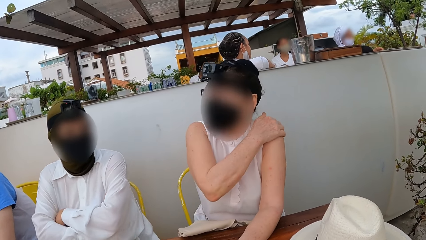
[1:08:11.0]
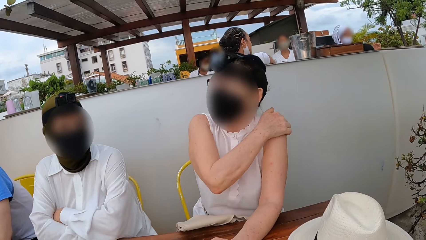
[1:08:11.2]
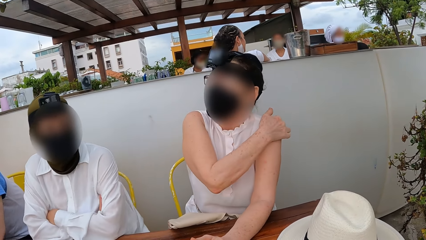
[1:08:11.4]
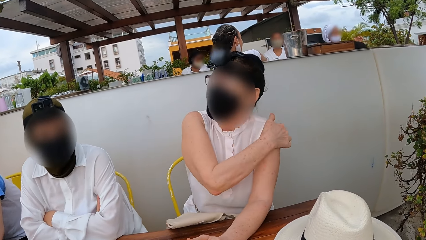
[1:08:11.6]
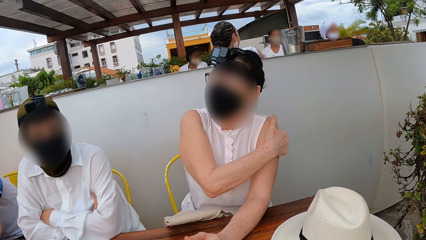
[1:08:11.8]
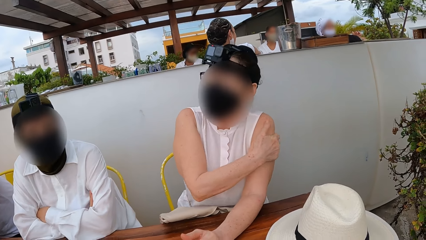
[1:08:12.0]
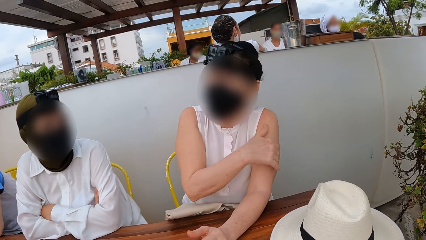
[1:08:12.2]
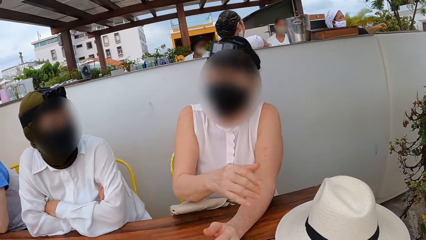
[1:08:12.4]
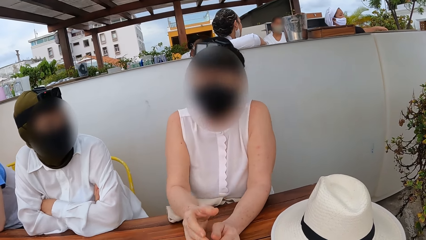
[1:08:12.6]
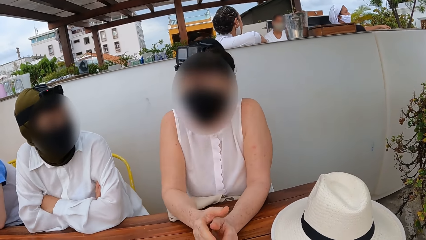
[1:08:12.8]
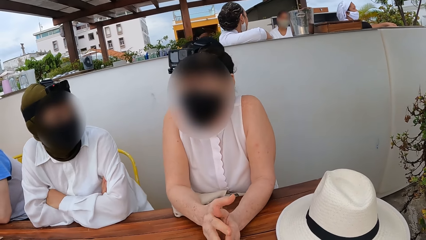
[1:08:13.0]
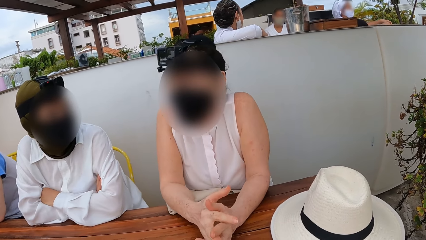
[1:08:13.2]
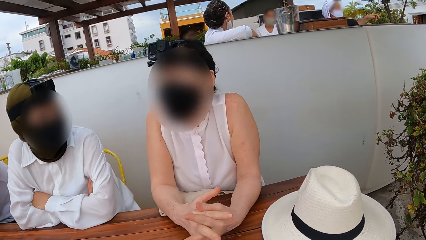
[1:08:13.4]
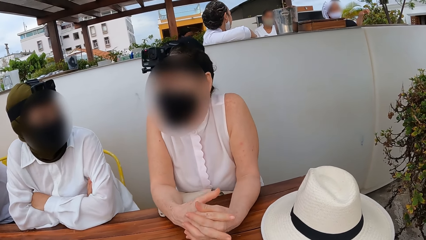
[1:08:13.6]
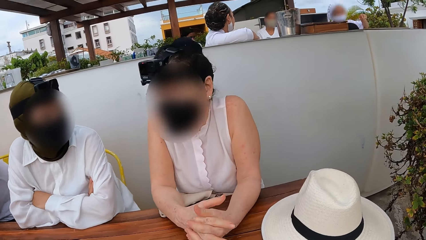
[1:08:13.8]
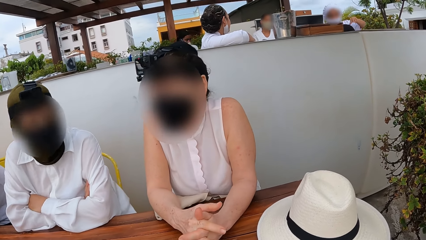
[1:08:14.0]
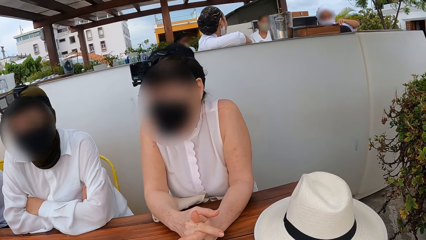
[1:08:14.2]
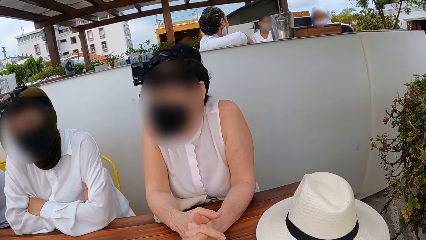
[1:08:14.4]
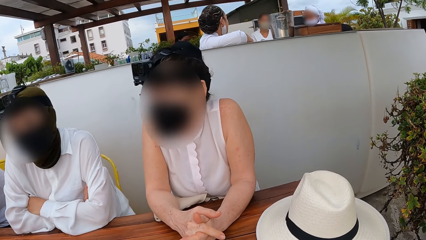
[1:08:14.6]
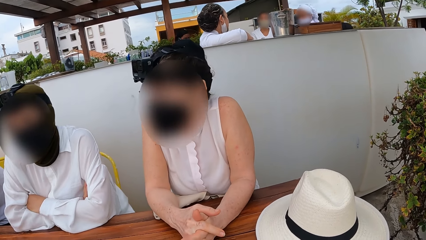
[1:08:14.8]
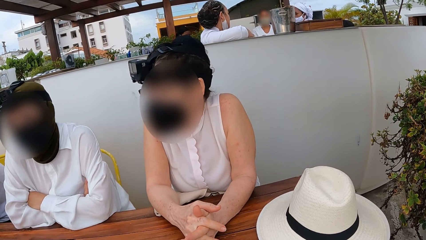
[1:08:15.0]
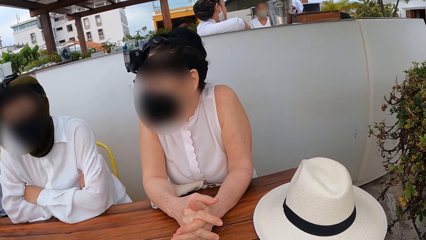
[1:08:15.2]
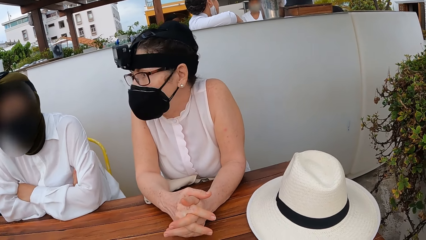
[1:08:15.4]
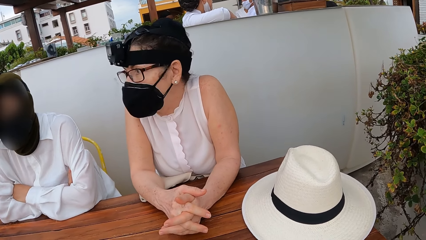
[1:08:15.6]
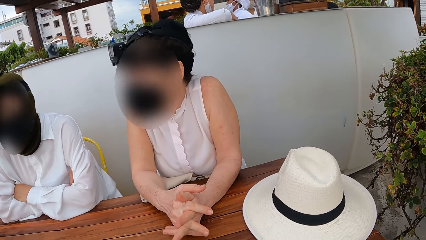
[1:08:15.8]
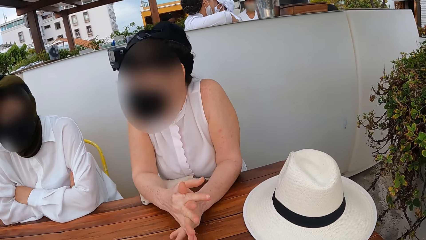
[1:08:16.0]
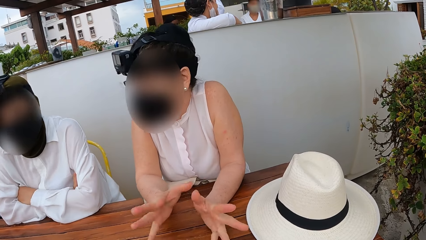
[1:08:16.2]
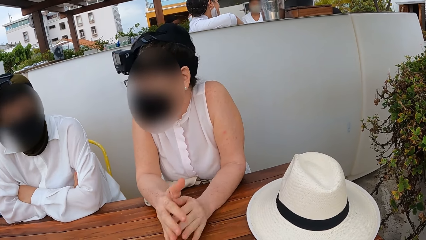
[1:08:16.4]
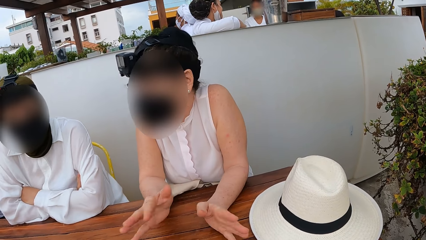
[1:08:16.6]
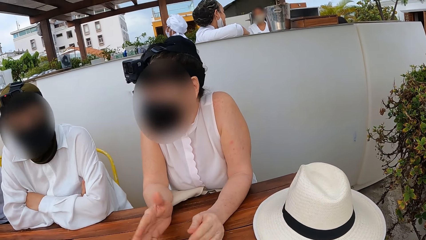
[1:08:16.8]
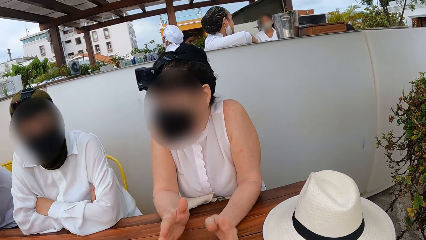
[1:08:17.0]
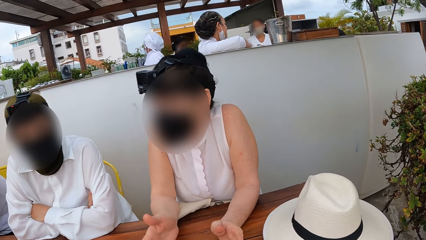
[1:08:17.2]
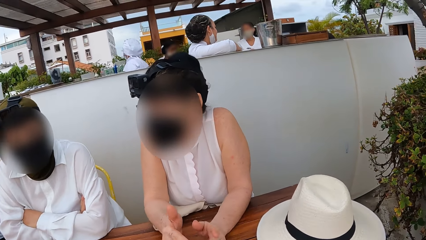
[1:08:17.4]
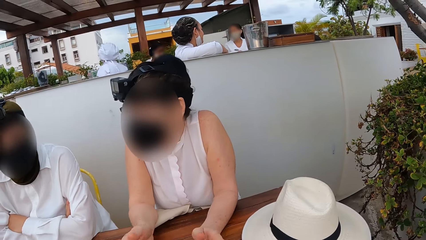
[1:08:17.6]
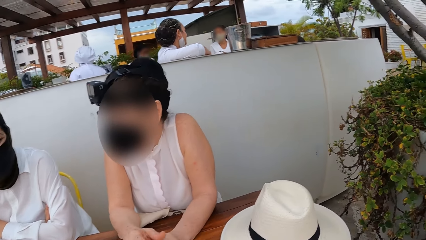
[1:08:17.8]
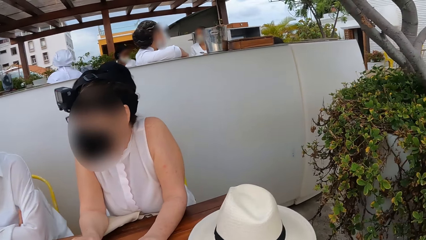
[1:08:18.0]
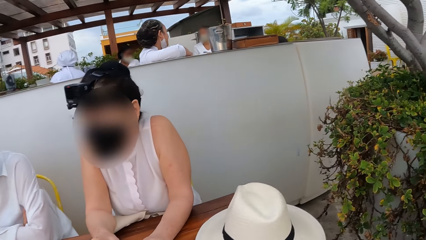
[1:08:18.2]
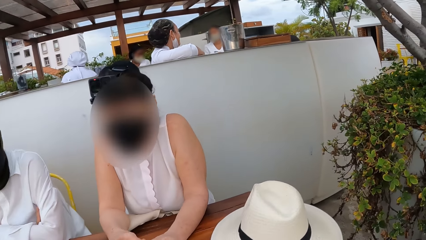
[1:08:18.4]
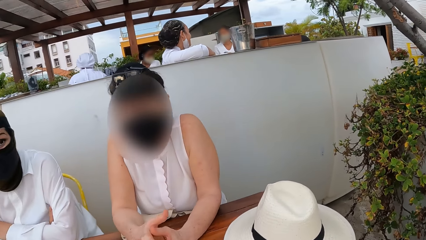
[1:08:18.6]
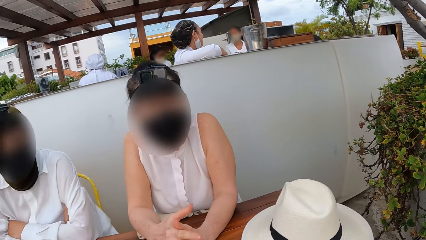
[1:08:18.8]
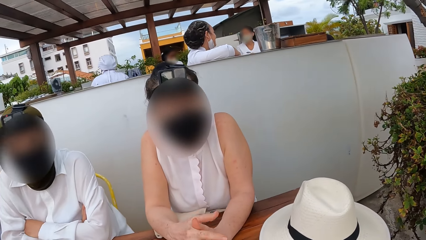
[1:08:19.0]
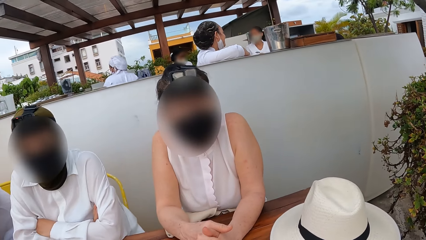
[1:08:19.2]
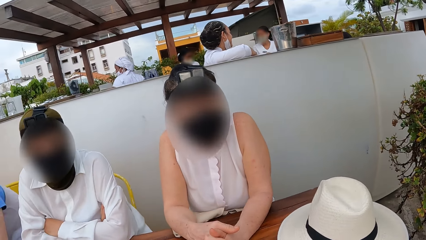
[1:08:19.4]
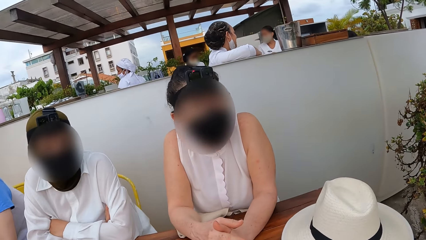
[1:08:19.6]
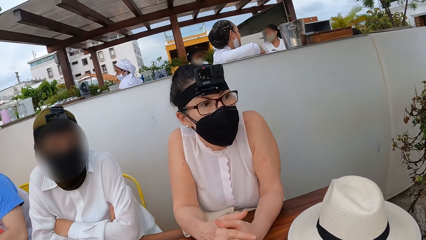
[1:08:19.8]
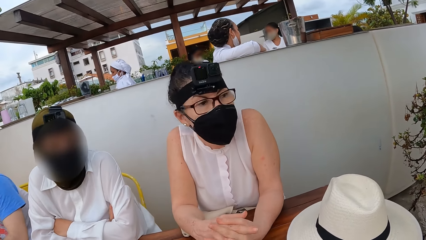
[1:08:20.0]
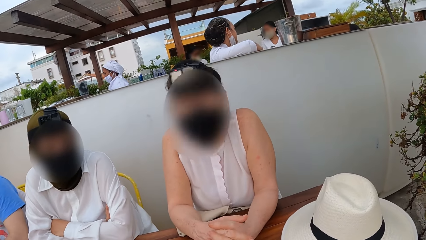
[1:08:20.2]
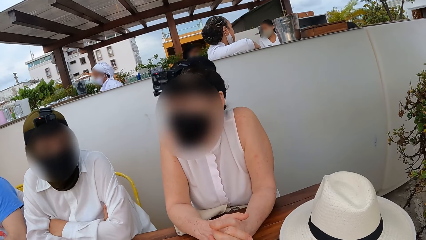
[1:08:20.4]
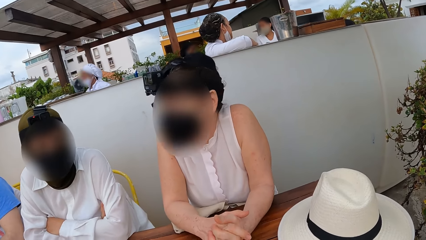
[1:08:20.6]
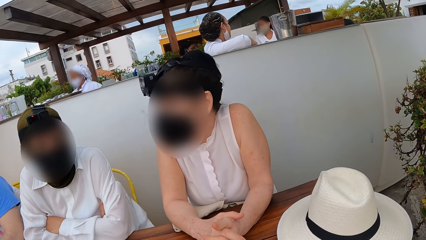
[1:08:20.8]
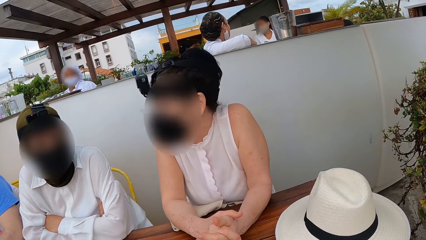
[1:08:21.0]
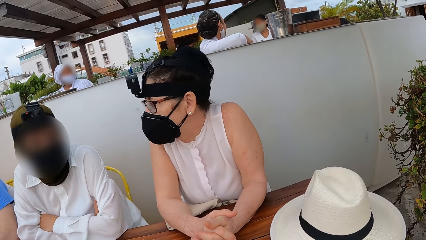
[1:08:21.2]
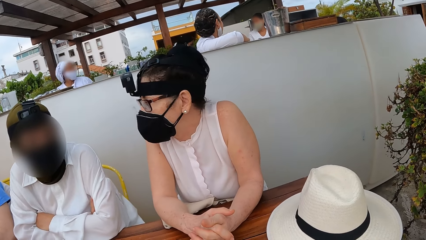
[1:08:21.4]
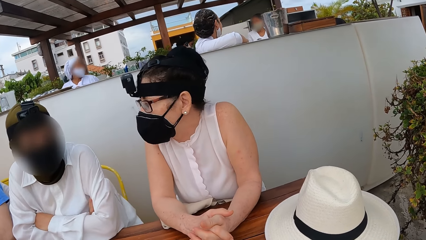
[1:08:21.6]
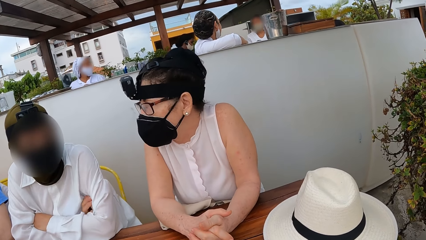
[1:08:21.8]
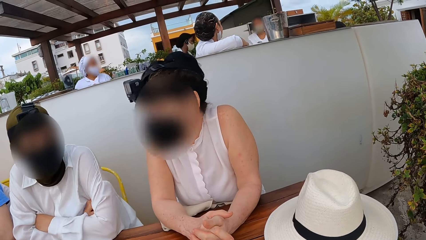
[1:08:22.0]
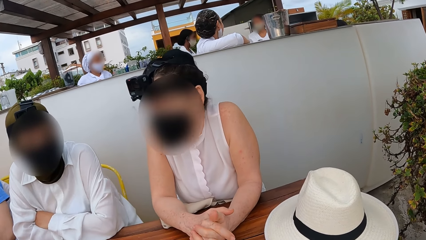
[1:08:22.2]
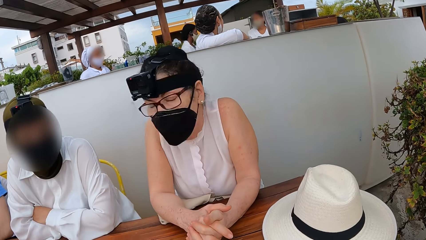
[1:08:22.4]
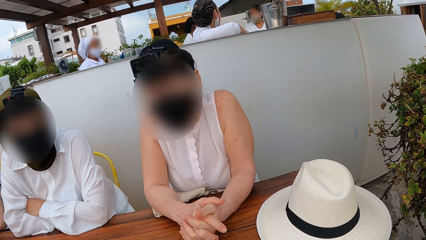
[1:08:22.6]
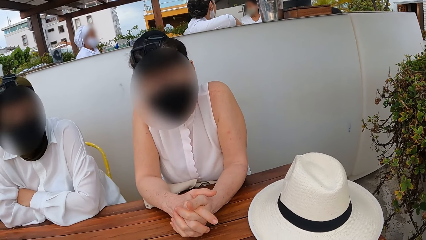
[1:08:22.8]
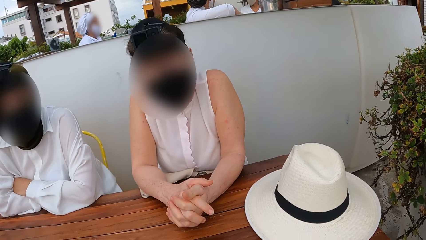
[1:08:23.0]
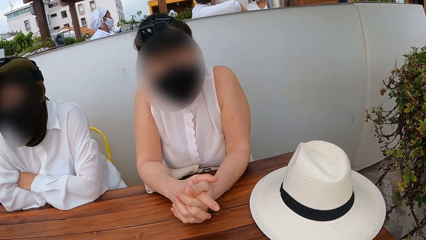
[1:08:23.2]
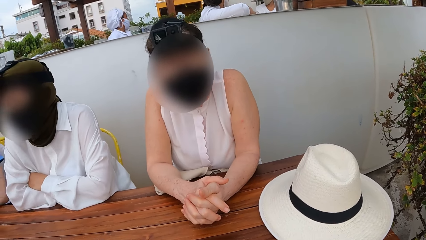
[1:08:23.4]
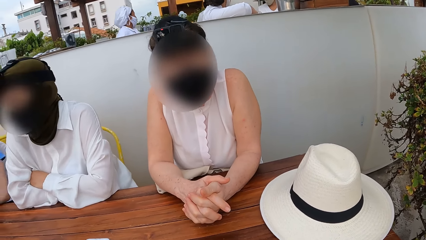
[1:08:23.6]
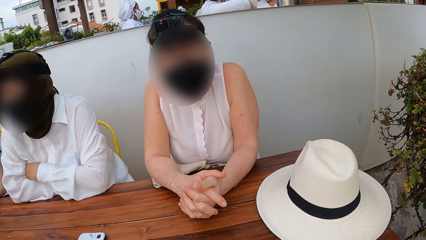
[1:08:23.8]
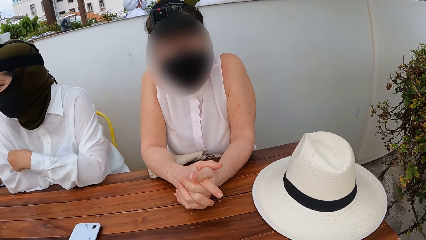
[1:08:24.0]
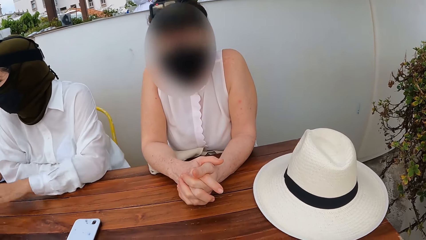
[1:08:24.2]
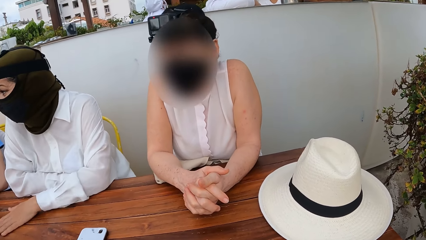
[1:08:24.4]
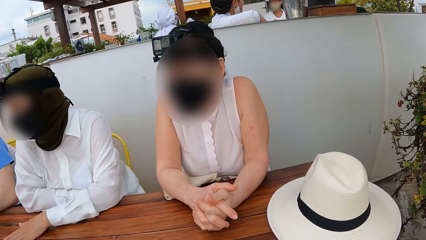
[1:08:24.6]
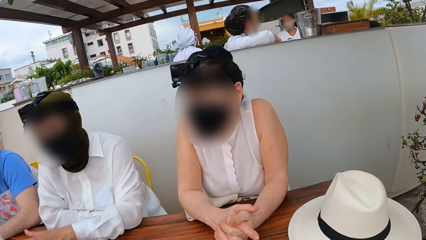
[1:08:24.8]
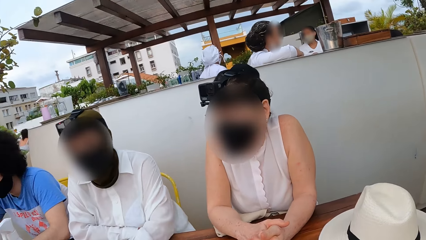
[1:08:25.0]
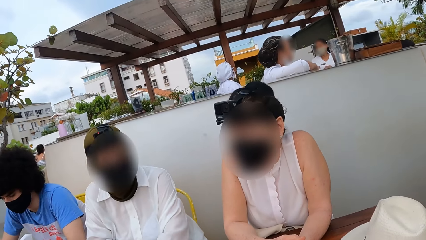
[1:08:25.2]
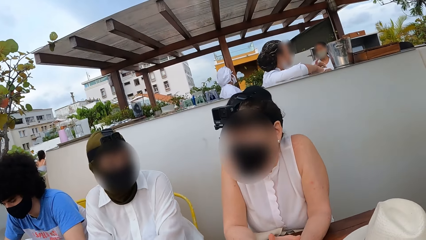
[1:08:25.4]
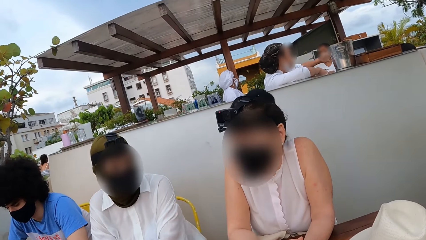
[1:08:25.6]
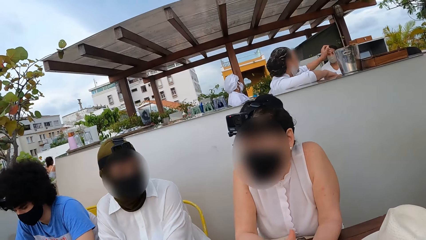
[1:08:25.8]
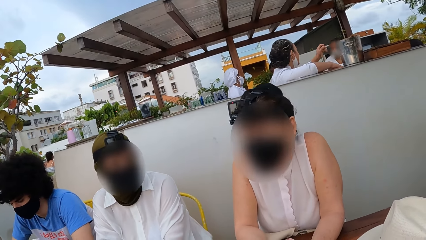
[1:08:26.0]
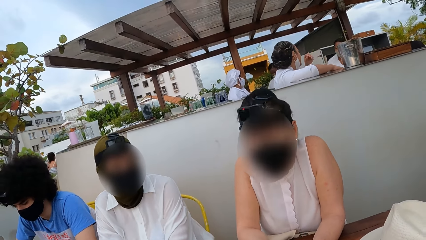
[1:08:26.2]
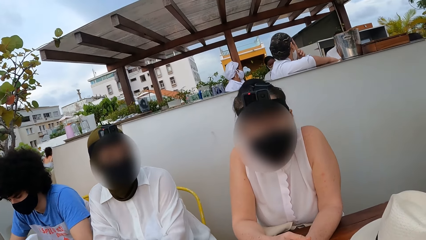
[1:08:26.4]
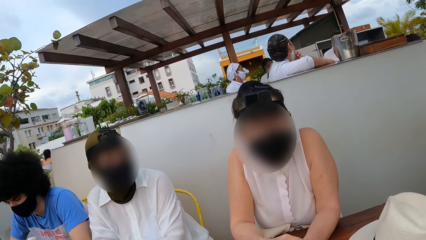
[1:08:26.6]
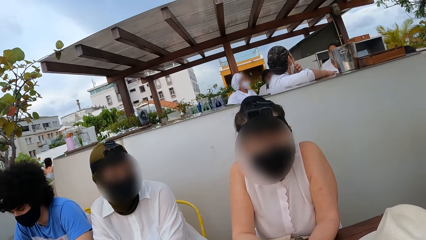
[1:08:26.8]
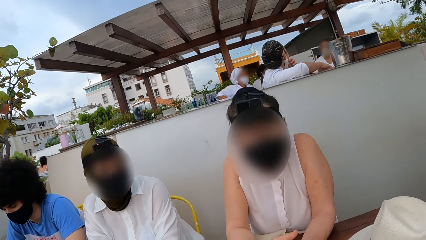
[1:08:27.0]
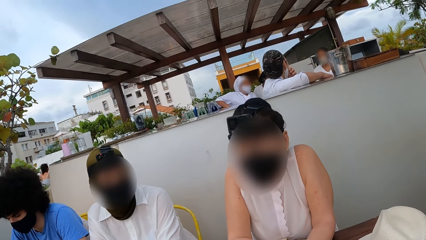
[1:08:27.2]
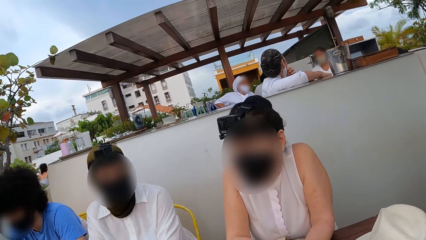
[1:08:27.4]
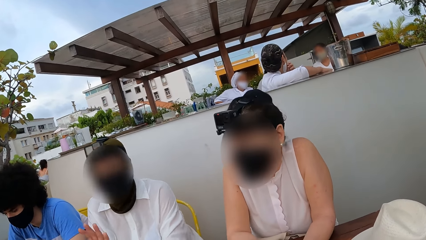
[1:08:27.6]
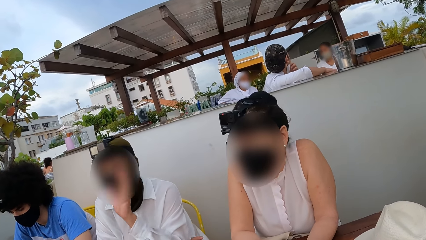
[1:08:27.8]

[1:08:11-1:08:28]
A lady scratches her hand and rubs her hand. The lady interacts with another lady. The first lady makes a hand gesture and moves her hands on a table. The camera wearer looks around a restaurant. The first lady touches the table and moves her hand on the table.
